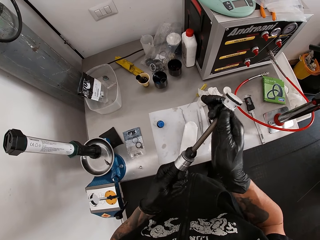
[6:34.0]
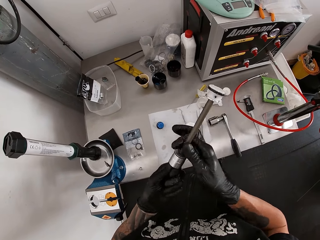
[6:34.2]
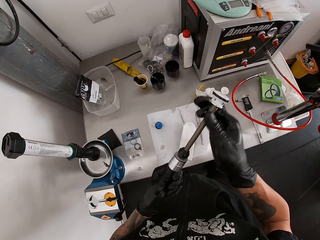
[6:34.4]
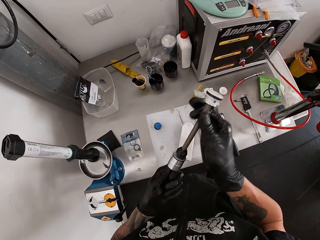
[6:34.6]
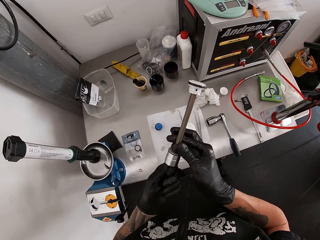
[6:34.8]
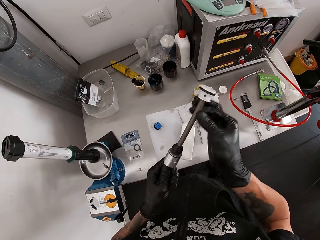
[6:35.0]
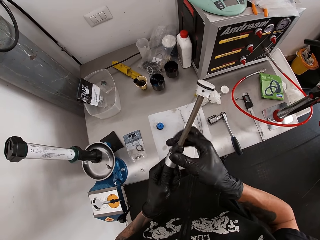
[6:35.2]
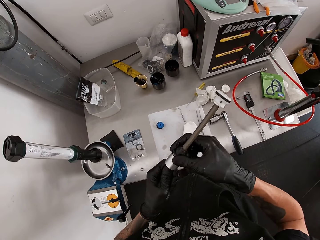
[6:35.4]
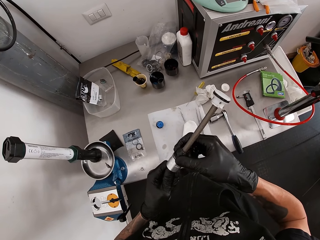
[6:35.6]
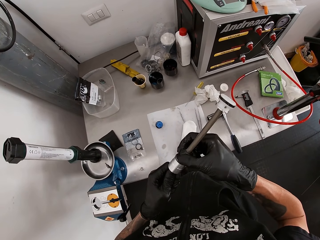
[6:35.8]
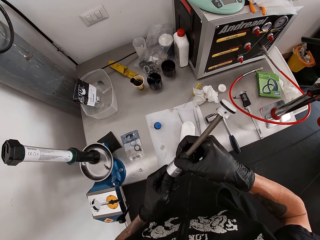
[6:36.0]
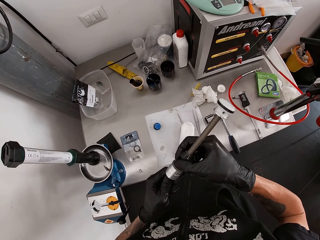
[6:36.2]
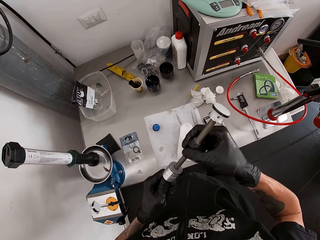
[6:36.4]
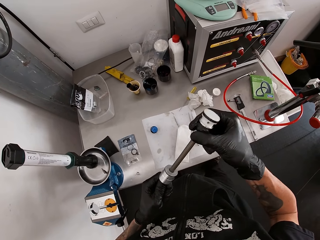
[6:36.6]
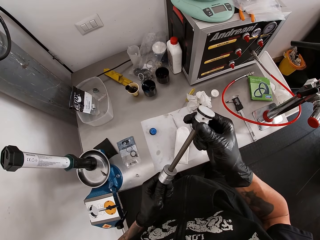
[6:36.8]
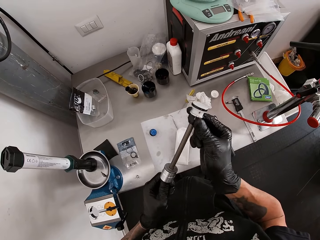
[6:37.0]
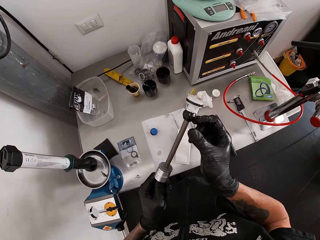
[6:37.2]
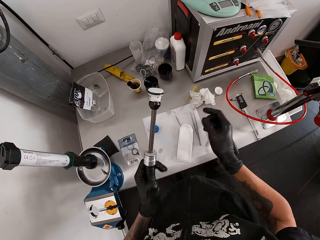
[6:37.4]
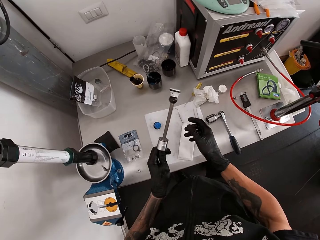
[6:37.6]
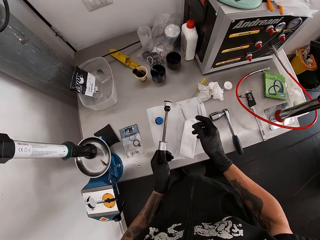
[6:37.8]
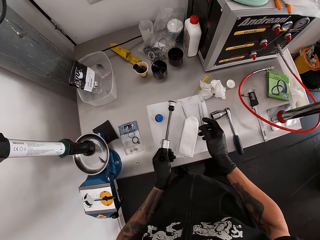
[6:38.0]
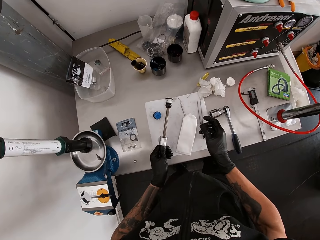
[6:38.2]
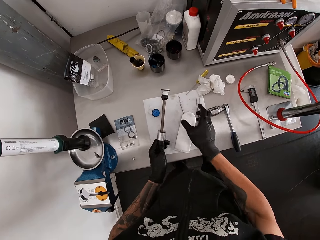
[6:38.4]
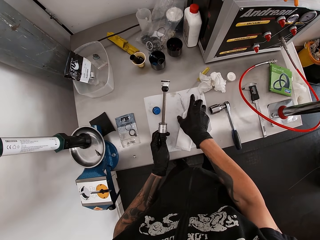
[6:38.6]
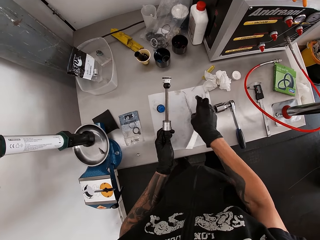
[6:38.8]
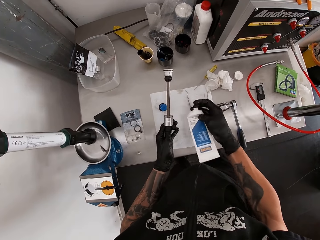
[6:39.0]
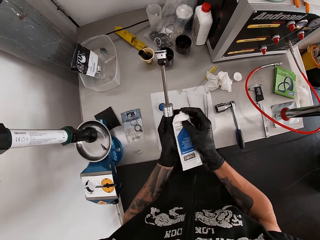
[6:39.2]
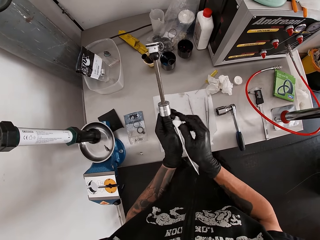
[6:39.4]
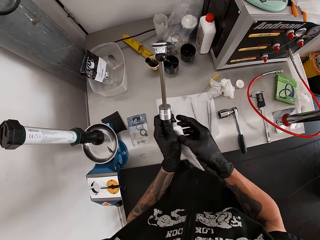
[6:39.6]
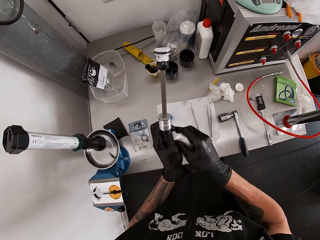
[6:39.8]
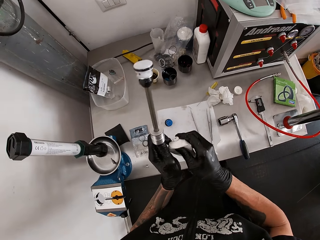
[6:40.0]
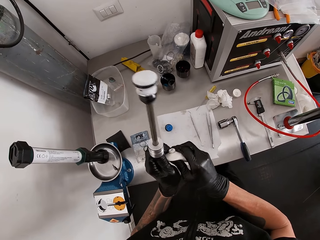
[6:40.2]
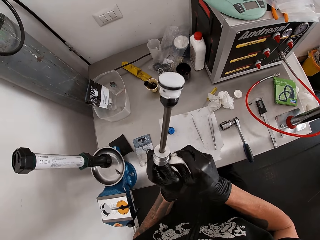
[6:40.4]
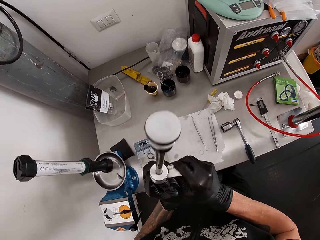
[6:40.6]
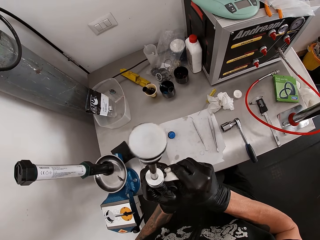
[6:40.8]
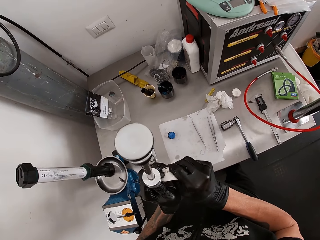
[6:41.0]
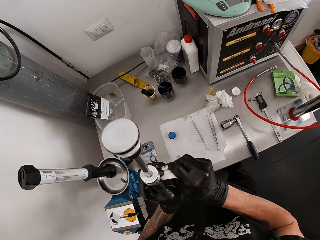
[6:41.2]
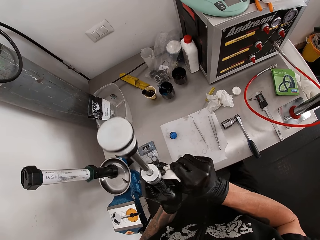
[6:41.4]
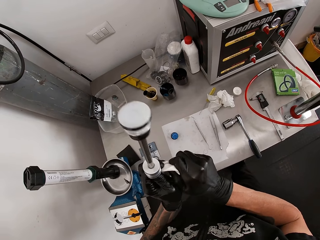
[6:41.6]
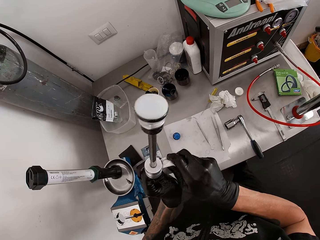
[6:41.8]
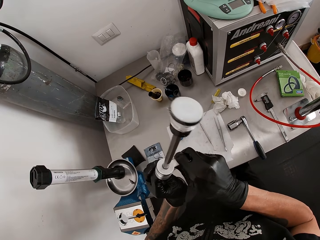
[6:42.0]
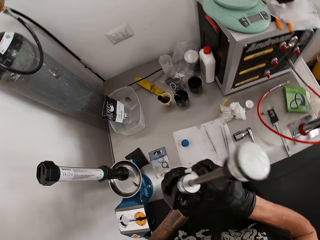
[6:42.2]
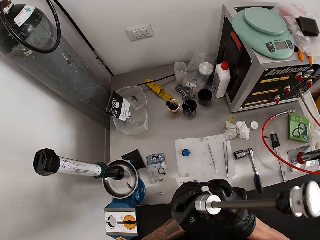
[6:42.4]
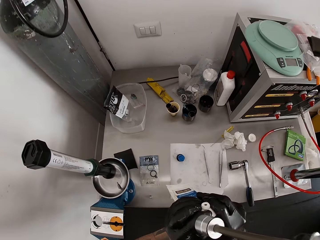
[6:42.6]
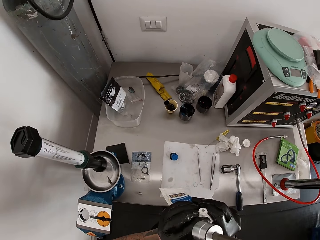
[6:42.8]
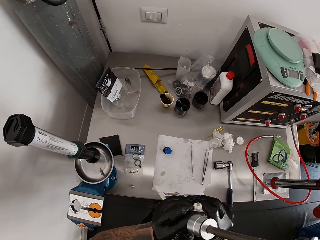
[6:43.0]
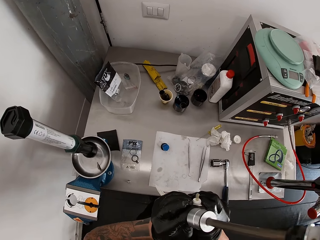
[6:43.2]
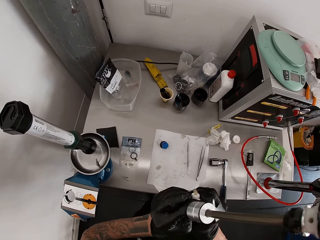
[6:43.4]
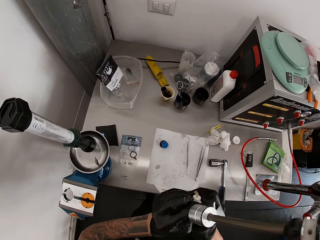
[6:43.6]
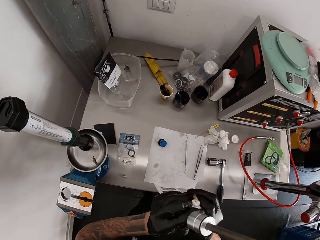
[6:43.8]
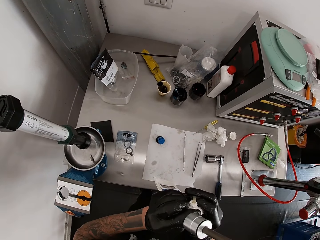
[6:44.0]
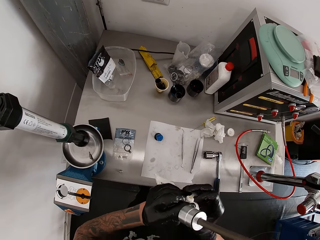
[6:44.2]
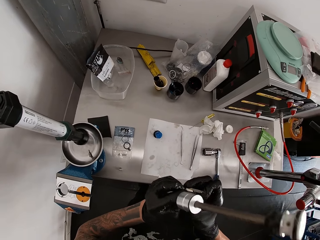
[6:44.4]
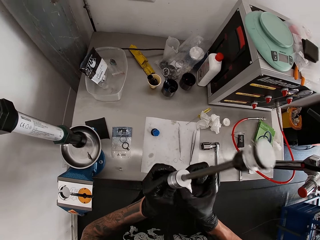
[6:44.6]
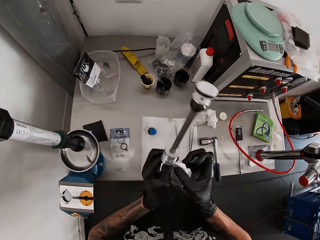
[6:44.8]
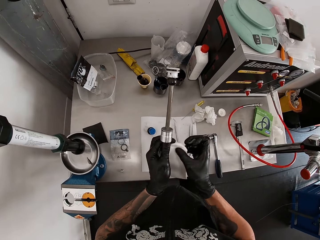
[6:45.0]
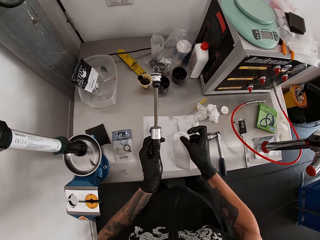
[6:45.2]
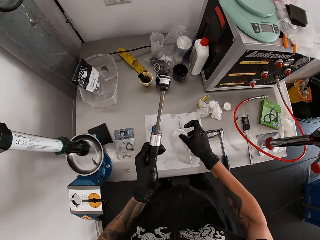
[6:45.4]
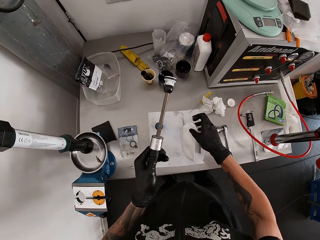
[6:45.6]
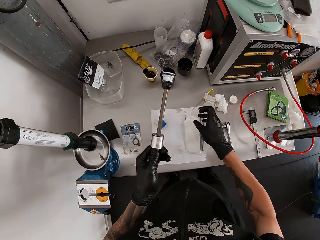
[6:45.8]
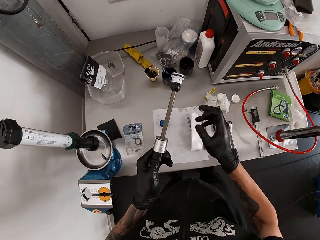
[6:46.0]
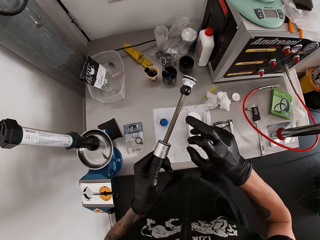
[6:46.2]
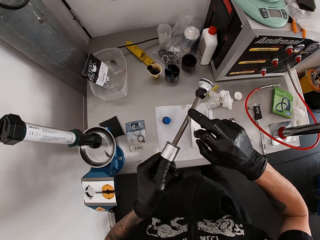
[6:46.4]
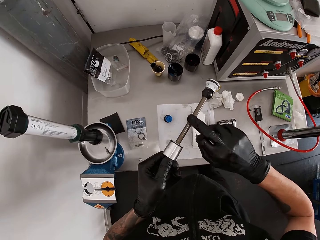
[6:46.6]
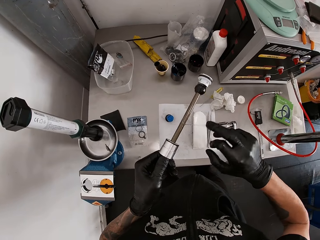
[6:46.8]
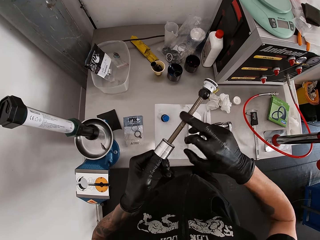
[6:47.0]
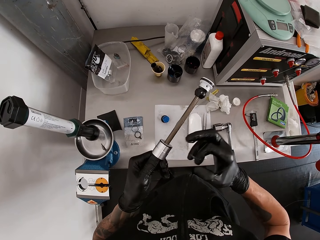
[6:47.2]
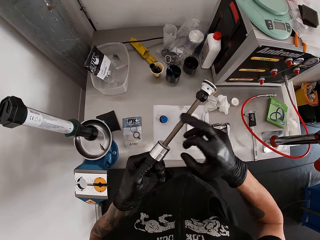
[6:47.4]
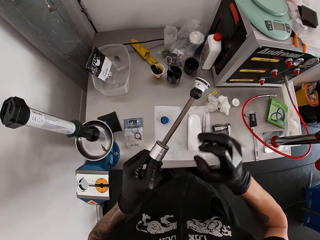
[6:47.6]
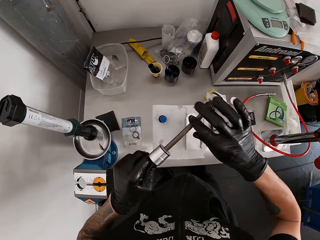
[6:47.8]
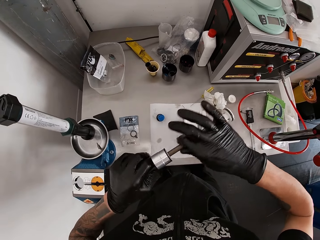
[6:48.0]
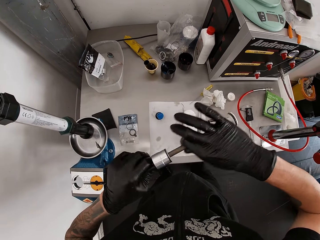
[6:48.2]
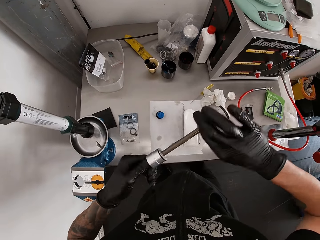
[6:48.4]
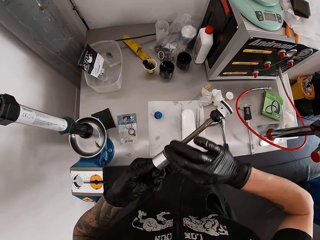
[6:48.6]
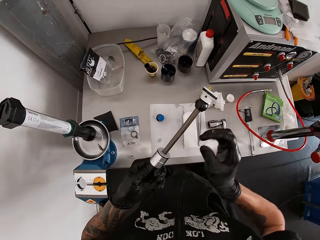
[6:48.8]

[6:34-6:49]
The camera wearer picks up the lubricant from the workbench with his right hand. He applies grease from the lubricant on his right hand. He drops the lubricant on the workbench with his right hand. He lubricates the damping-cartridge with his right hand.

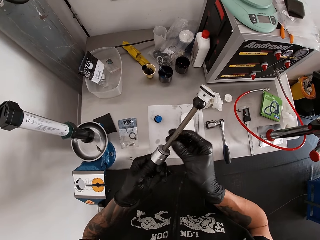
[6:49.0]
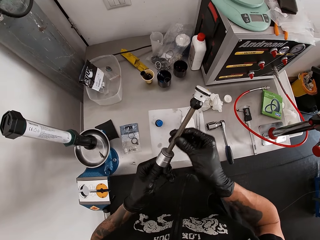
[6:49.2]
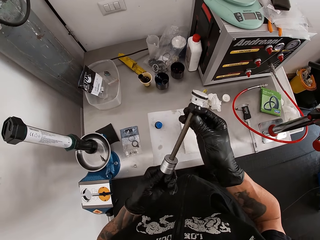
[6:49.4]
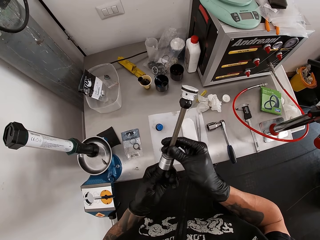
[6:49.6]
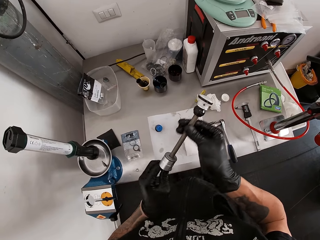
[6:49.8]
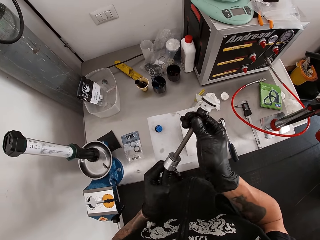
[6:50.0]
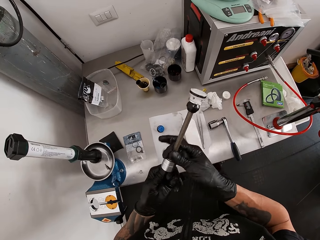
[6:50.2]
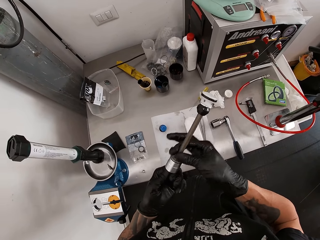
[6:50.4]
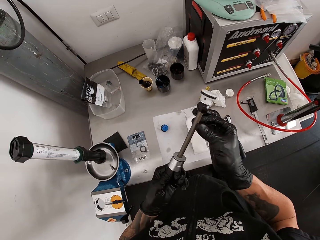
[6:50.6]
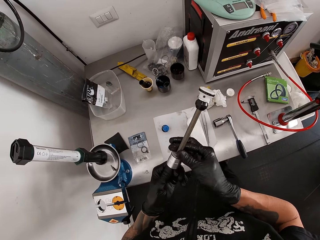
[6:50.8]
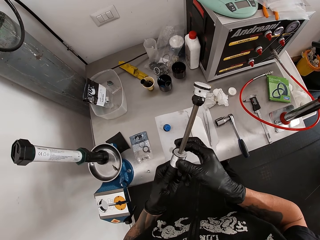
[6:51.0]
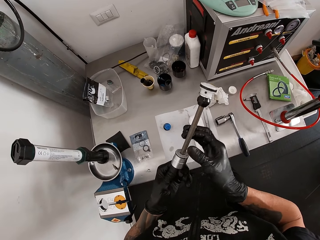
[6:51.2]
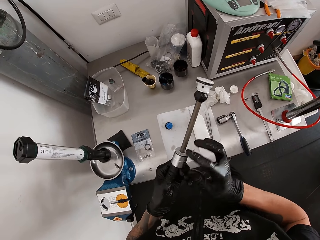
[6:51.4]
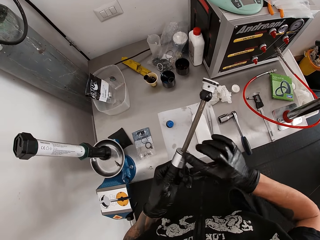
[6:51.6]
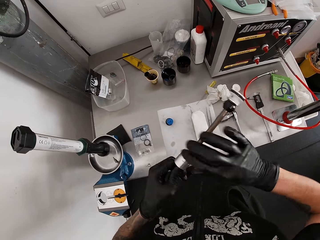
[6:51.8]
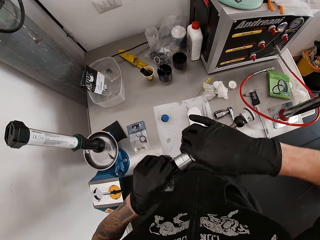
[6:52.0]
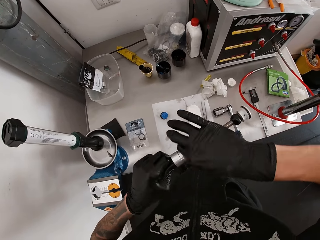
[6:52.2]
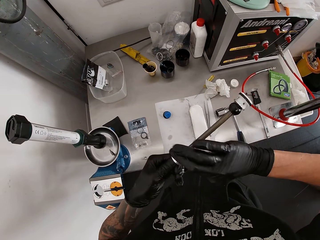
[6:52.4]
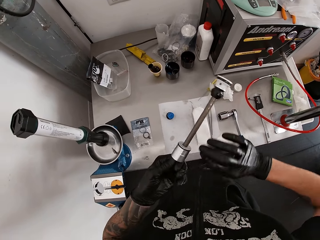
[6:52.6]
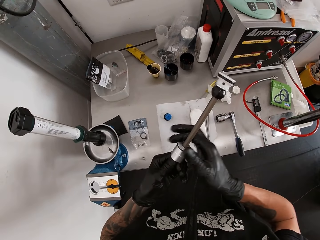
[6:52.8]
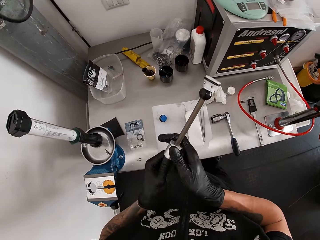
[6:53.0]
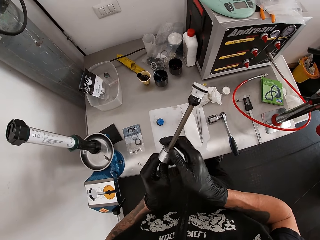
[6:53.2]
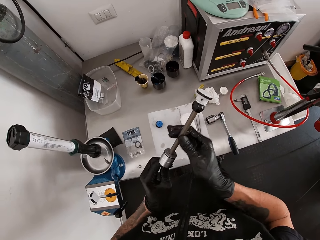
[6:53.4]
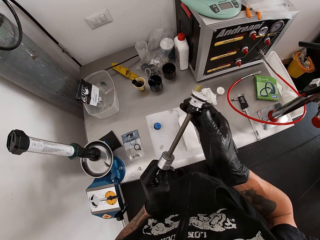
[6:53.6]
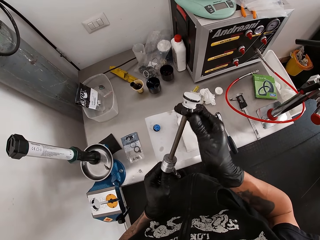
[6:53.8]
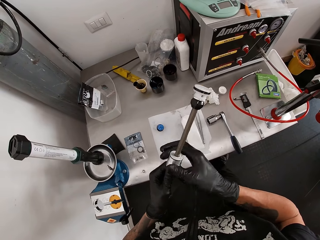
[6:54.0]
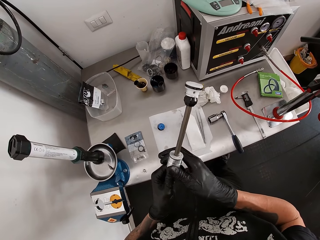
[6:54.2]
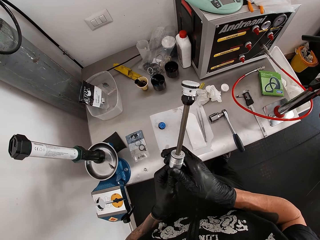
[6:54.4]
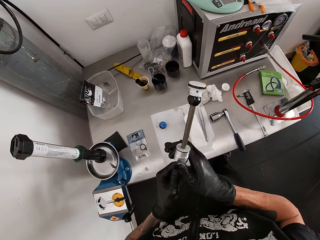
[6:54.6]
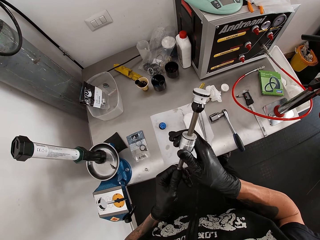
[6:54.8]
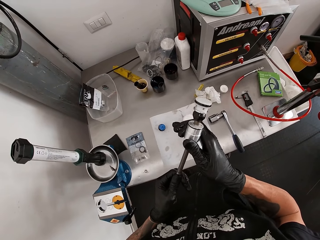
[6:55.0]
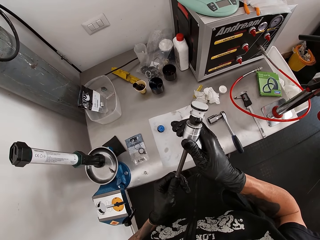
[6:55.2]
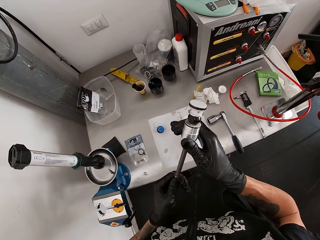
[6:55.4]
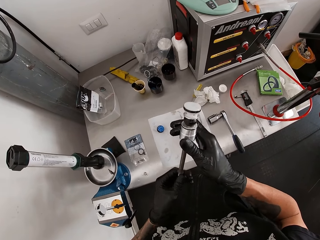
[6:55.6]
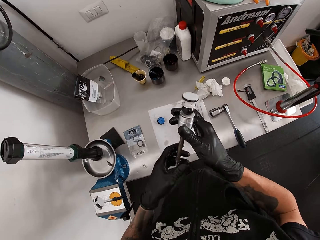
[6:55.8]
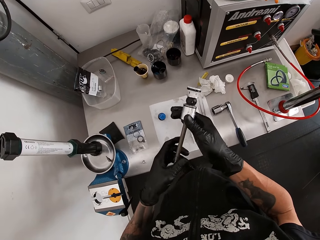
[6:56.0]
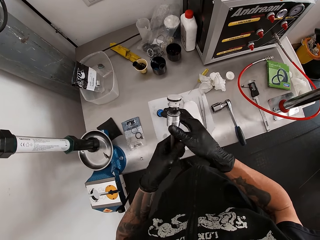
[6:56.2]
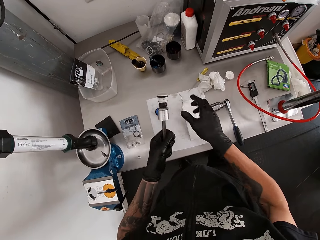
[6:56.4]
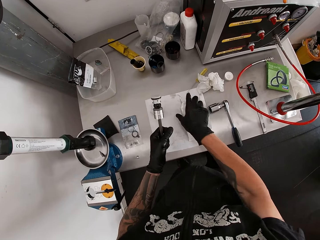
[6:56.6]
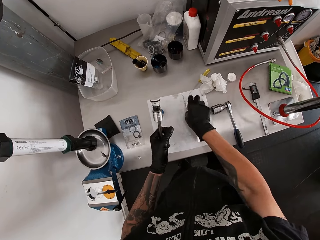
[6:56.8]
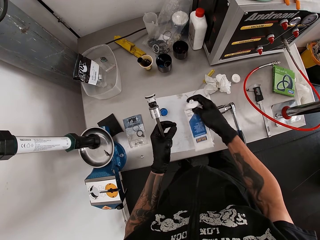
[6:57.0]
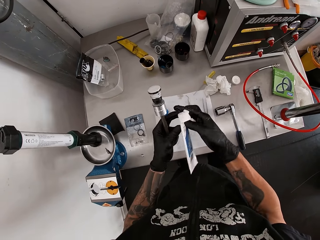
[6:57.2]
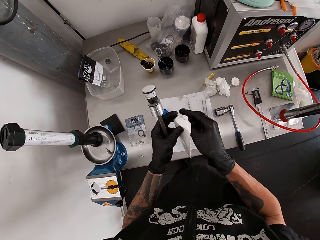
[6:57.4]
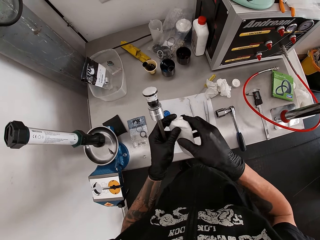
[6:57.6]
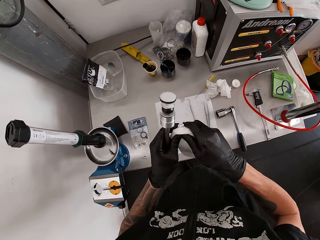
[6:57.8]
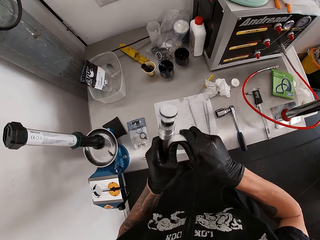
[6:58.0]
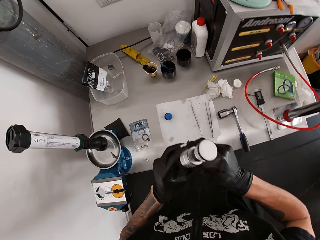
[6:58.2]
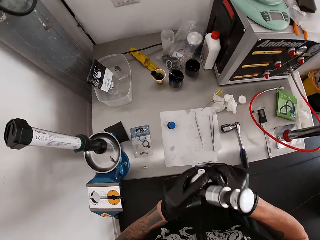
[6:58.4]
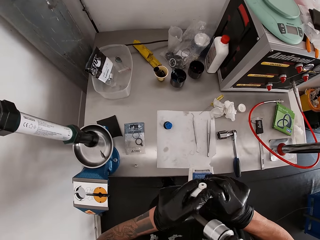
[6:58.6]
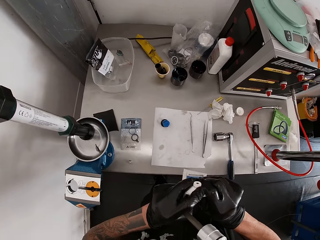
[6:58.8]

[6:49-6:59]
The camera wearer adjusts the damping-cartridge with his right hand. He picks up the lubricant from the workbench with his right hand. He holds the lubricant with both hands. He applies grease from the lubricant on his right hand.
